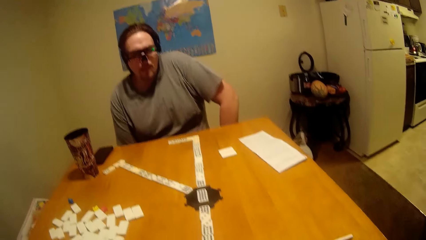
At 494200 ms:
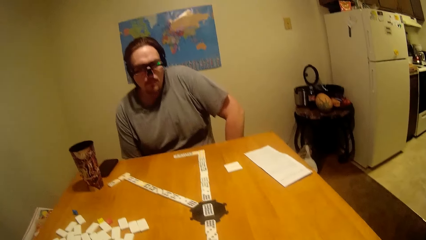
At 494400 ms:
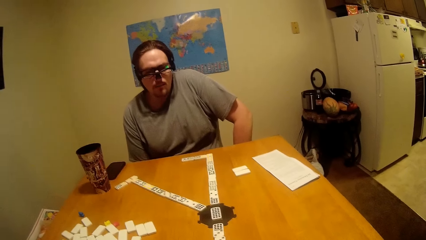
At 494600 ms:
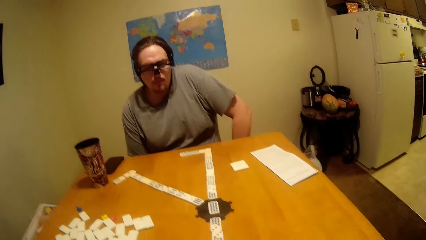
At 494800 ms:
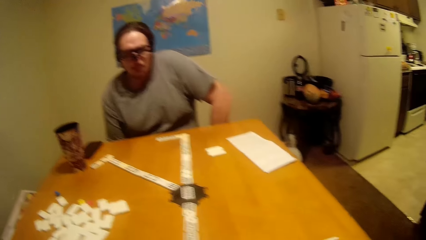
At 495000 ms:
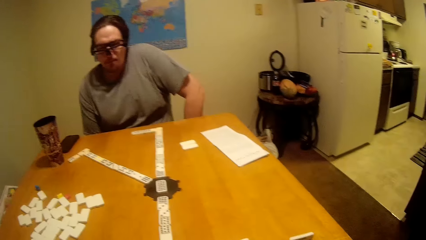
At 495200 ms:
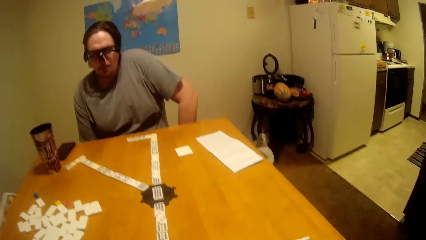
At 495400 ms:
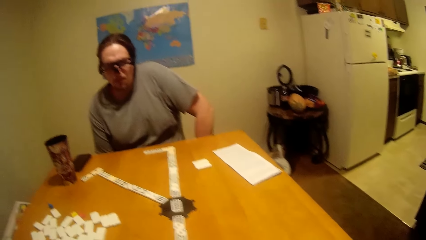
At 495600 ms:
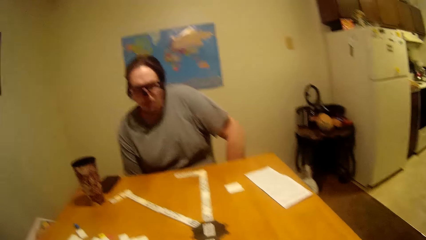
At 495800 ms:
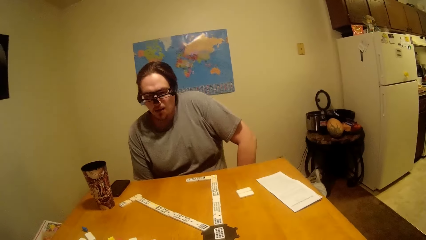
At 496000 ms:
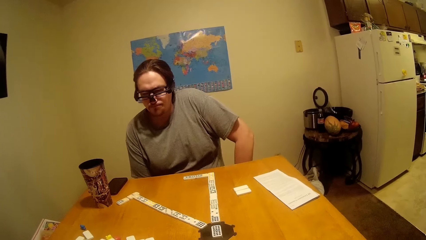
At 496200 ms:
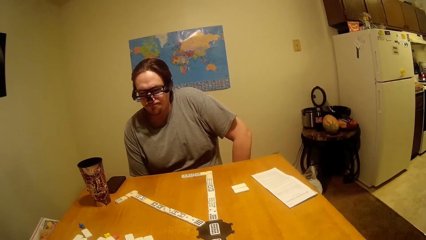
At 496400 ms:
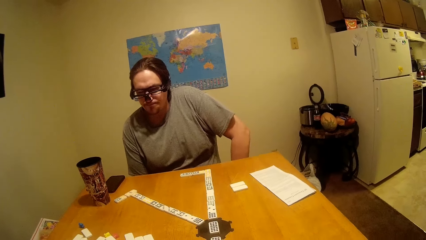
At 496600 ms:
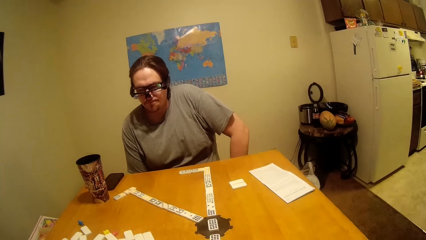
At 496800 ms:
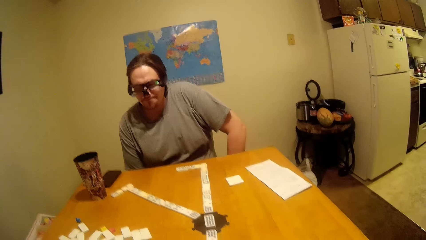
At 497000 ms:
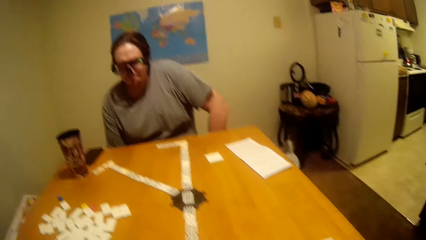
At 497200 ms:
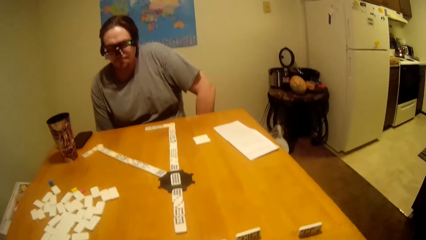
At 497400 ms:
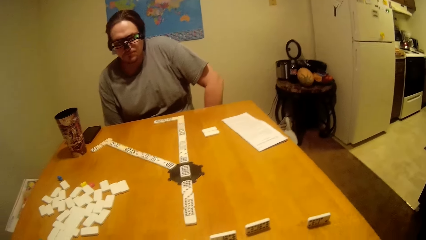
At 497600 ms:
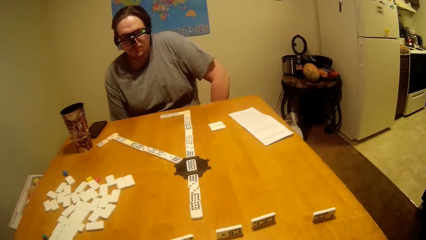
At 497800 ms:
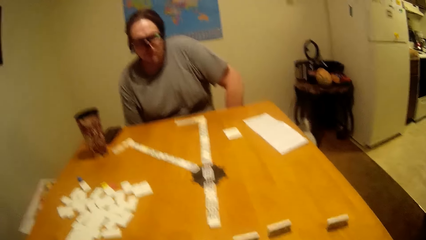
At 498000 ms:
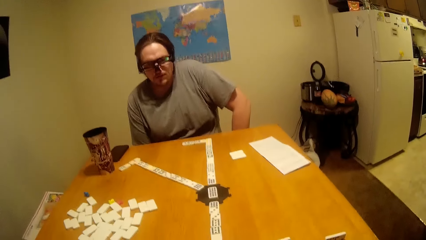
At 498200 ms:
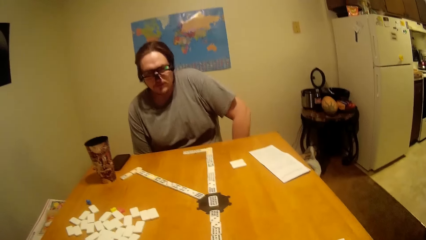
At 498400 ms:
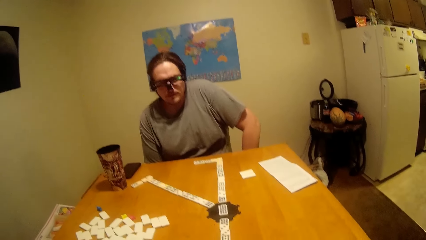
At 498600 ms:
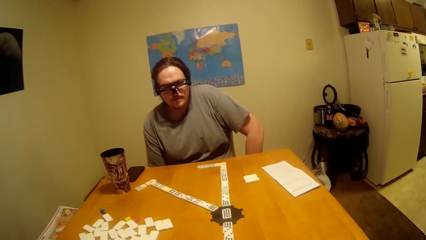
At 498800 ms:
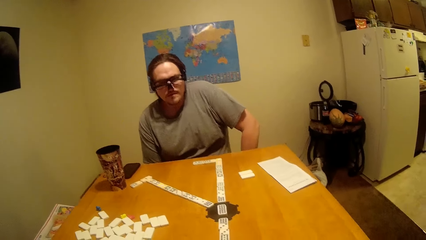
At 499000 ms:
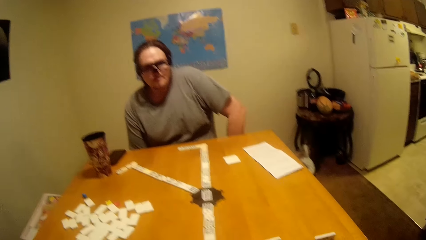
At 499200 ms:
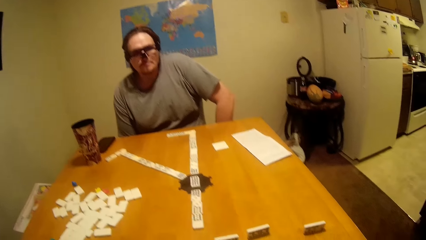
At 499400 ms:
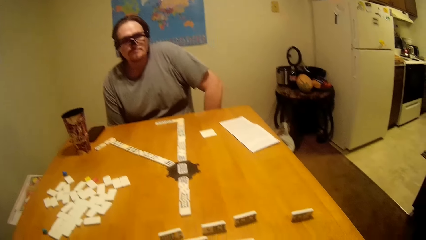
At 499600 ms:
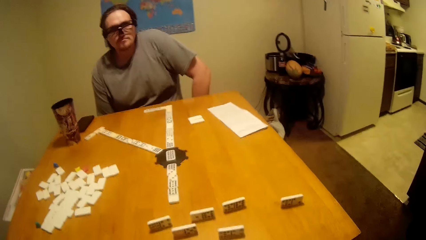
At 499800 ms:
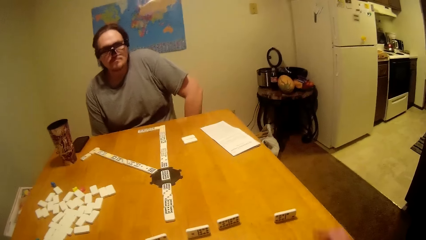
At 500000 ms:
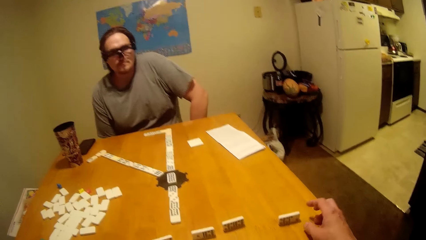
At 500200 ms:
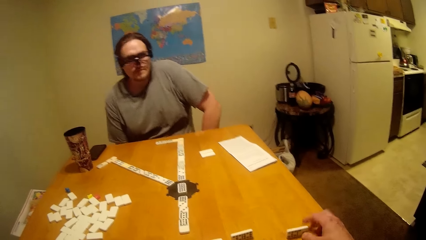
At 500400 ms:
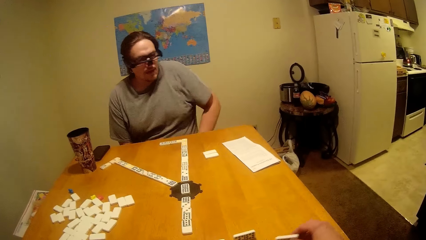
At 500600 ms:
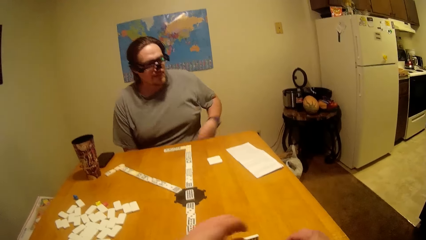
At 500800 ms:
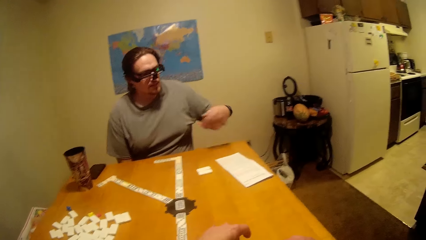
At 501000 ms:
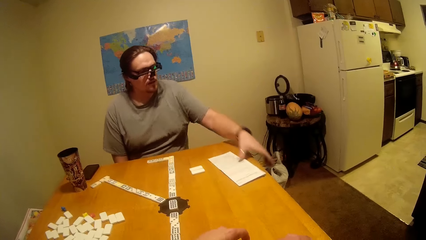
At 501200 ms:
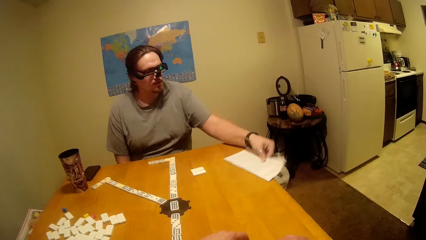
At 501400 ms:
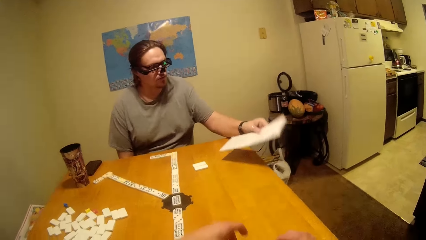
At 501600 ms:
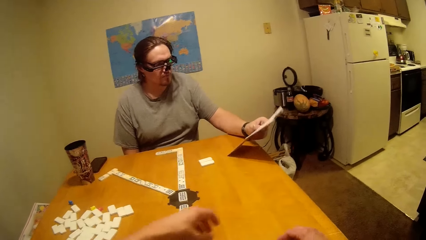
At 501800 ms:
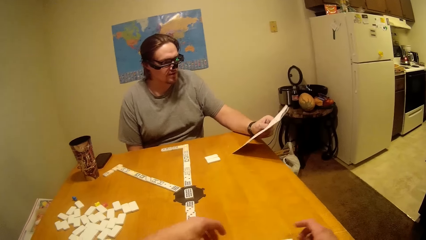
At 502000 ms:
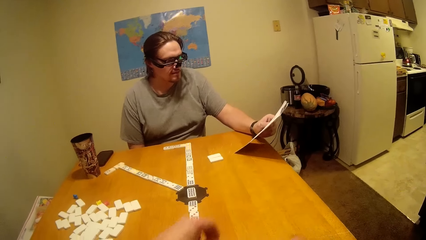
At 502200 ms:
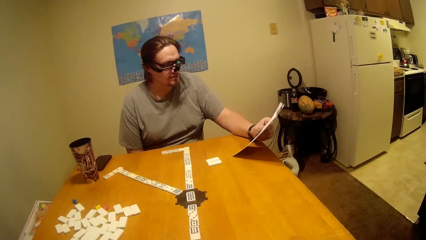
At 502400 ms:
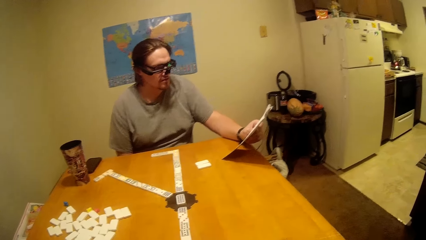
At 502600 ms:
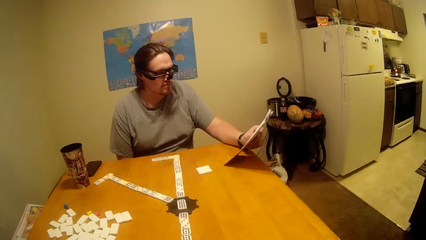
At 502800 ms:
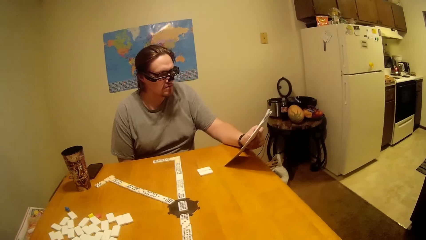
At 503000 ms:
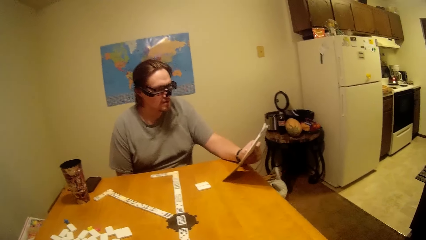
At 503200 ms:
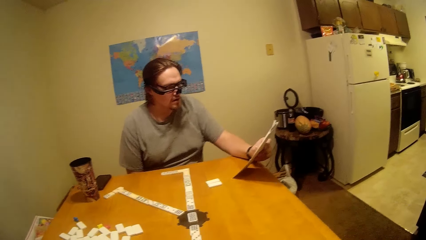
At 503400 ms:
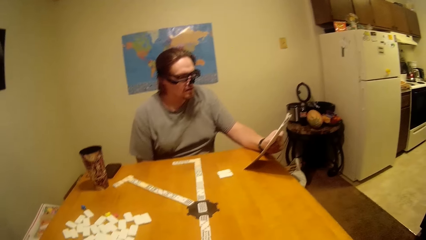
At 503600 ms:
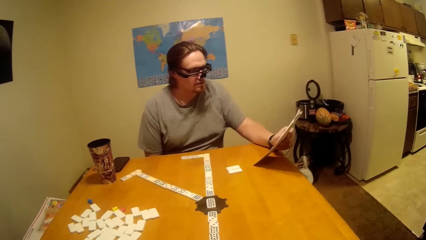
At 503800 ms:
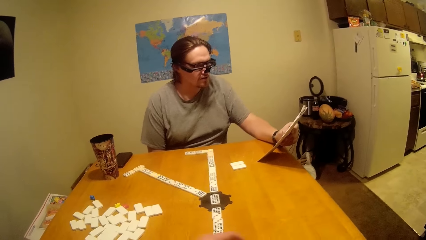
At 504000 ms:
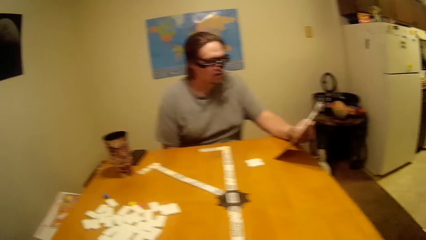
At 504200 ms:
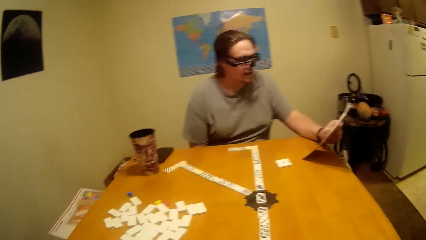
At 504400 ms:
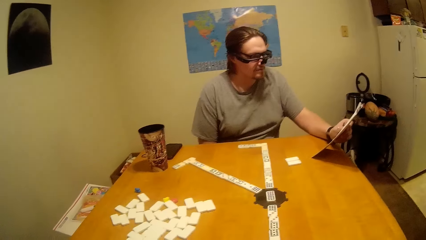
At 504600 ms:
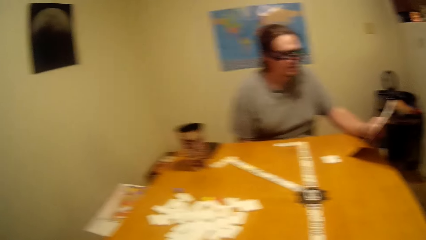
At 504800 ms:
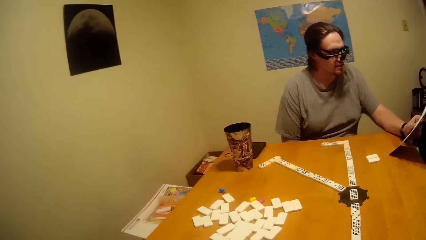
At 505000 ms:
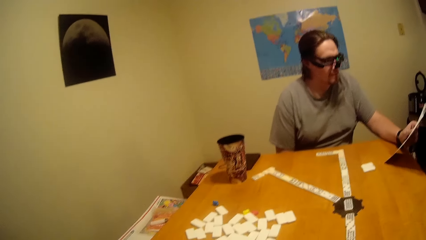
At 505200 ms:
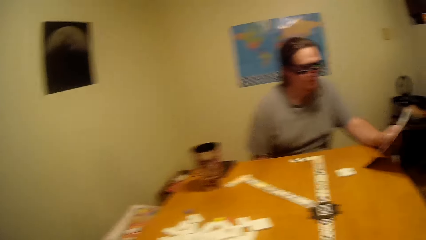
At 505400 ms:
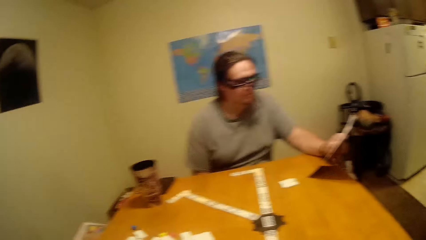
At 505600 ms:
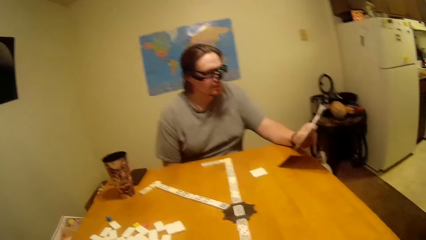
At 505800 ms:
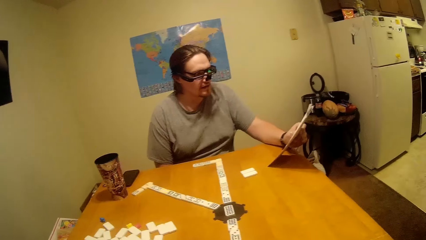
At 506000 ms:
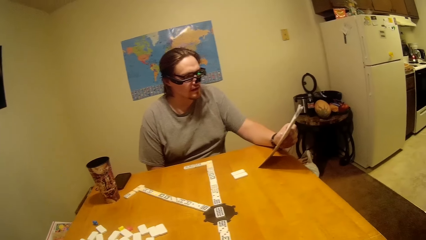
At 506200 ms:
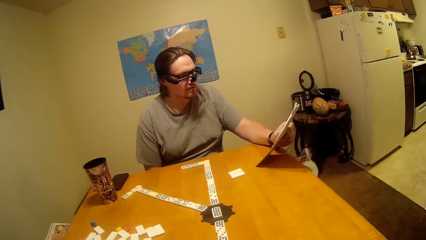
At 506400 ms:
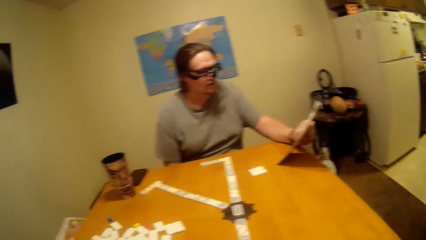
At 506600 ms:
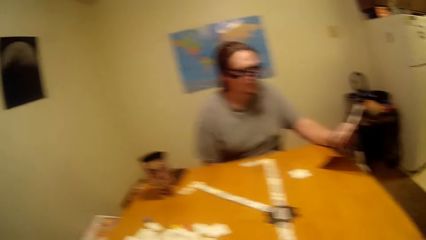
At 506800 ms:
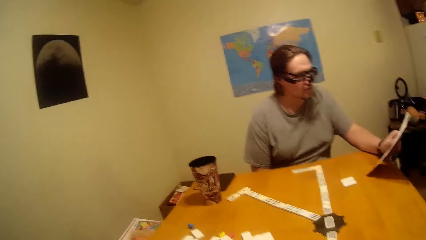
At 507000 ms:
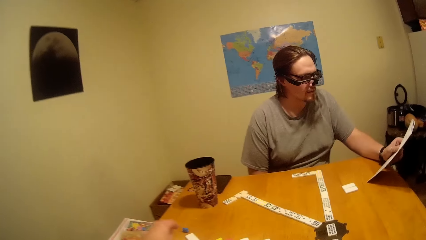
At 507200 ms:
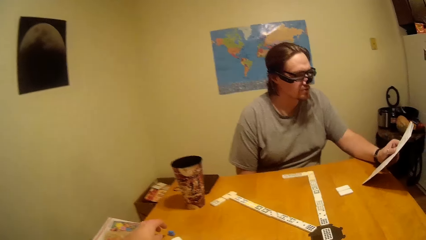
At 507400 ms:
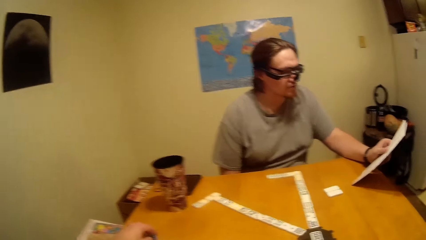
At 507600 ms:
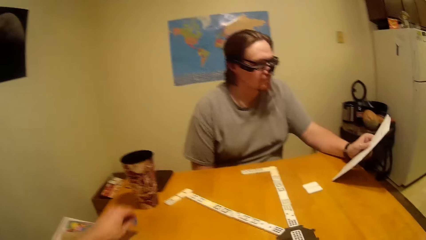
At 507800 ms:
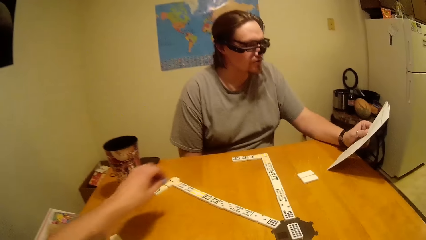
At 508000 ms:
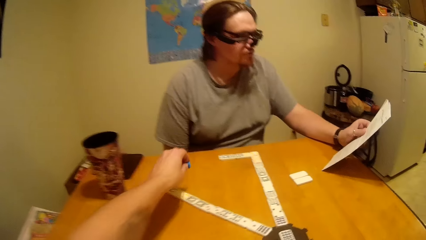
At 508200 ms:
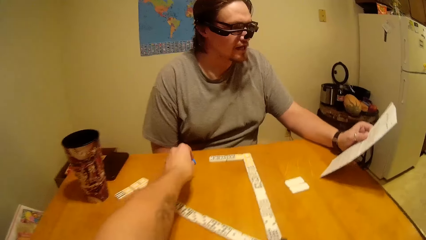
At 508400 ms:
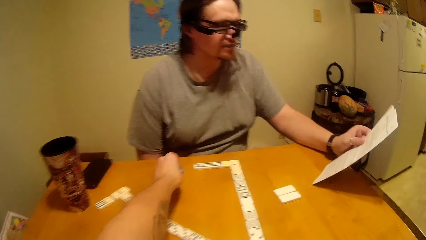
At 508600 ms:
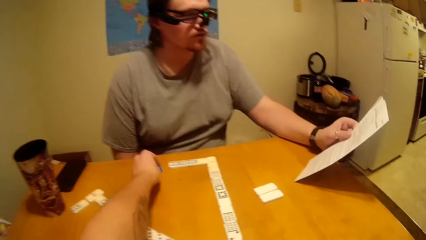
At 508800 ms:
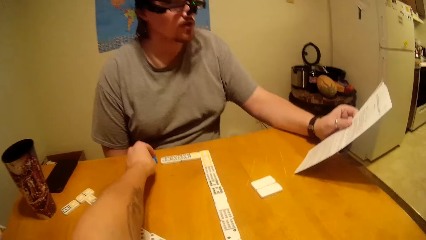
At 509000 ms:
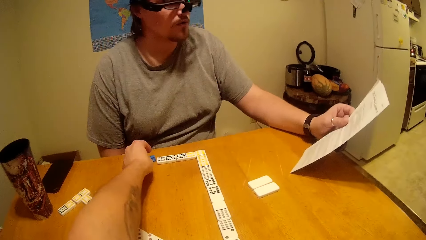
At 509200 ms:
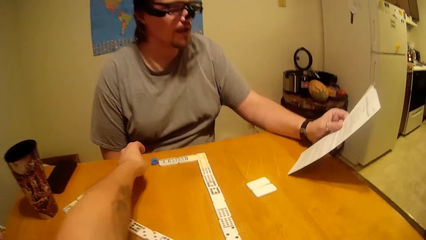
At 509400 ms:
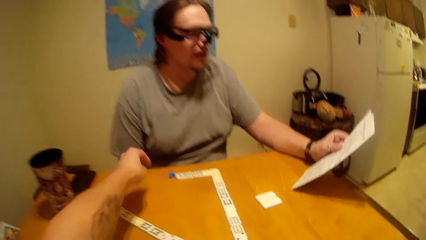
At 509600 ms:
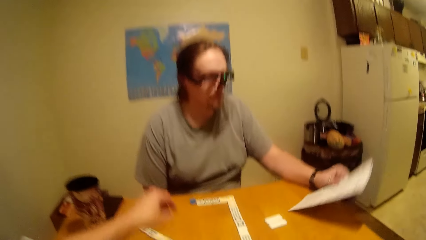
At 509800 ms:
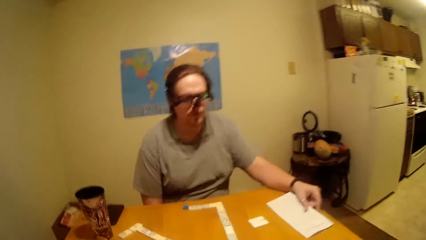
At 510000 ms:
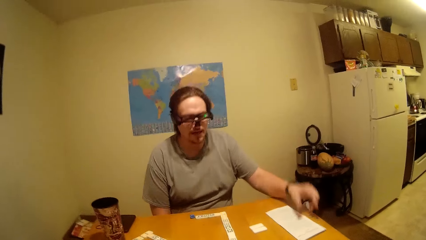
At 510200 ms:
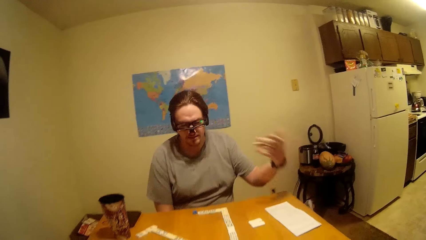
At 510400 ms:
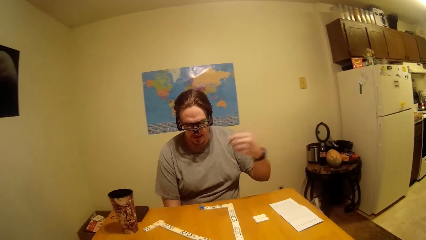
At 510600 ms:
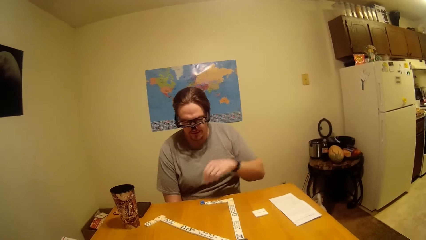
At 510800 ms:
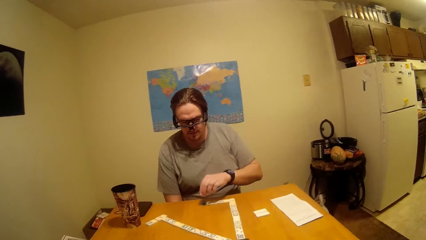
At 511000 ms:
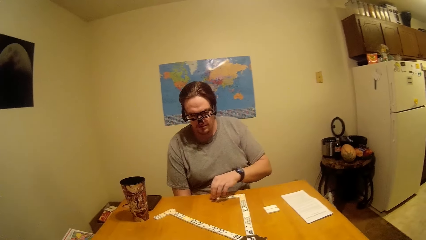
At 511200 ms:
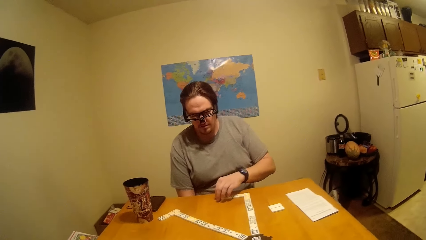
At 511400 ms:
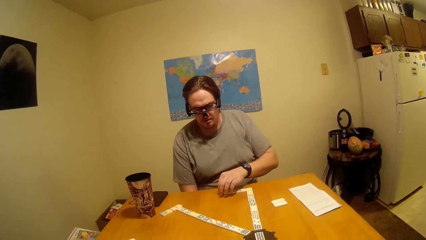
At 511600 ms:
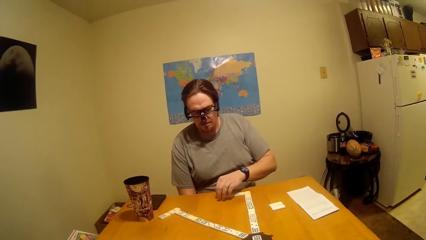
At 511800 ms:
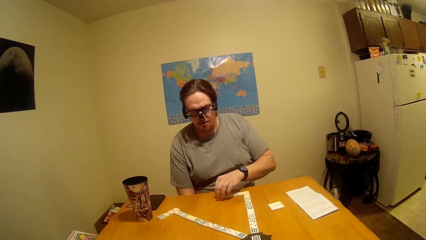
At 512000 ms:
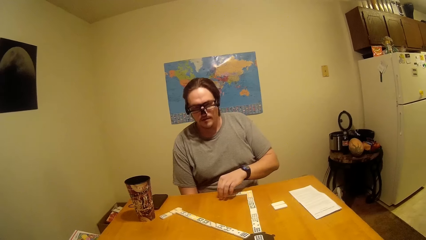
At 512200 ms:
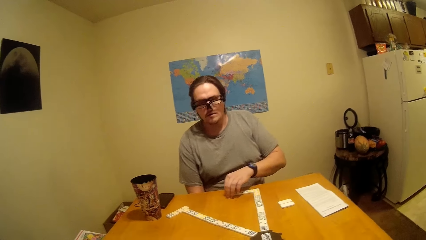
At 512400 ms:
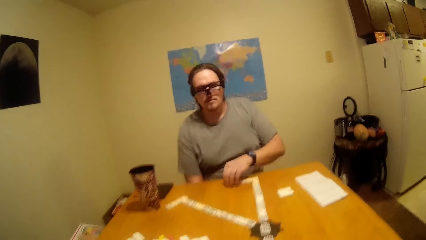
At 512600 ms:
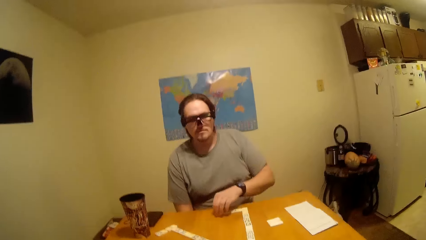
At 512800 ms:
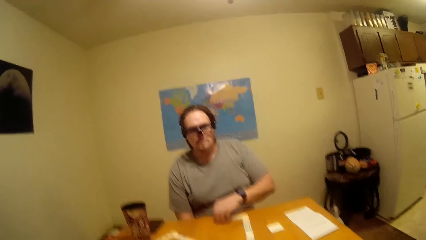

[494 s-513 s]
A person reads through the manual. The camera wearer looks at the person read the game manual. They play the dominoes. They put something on the table.
